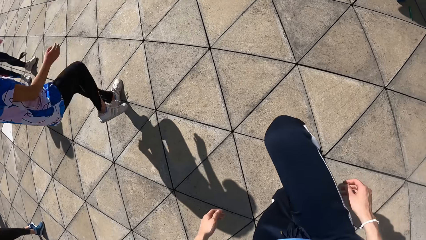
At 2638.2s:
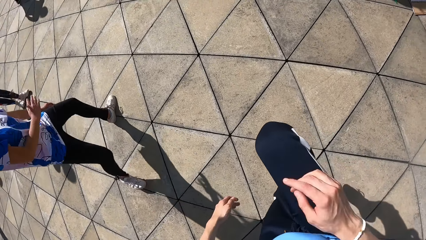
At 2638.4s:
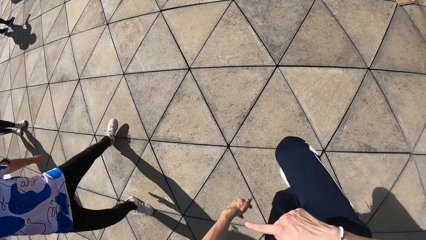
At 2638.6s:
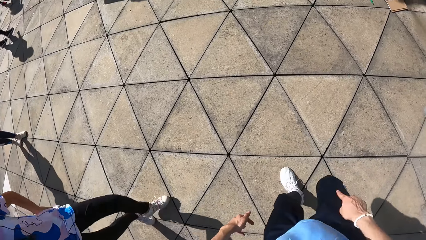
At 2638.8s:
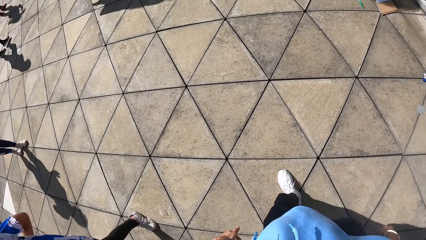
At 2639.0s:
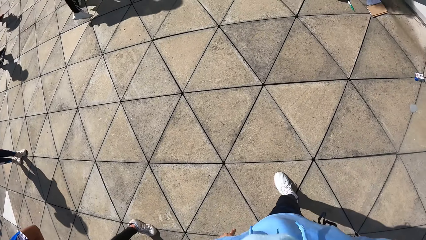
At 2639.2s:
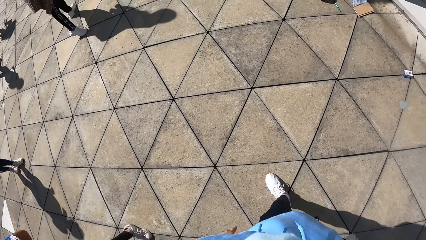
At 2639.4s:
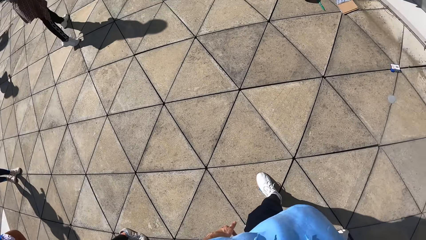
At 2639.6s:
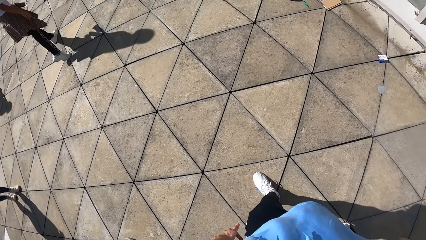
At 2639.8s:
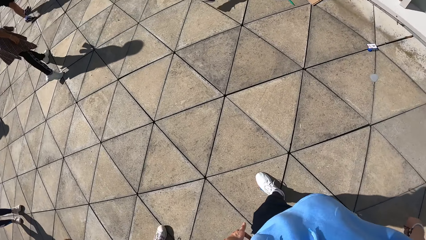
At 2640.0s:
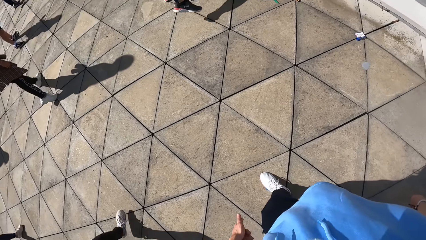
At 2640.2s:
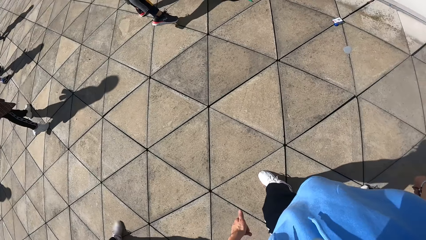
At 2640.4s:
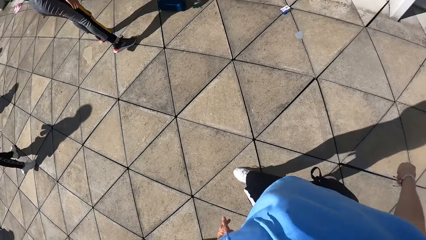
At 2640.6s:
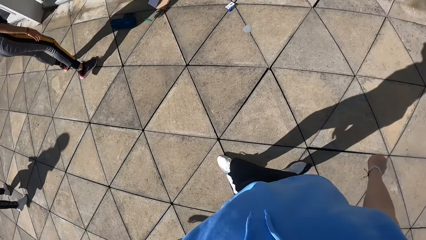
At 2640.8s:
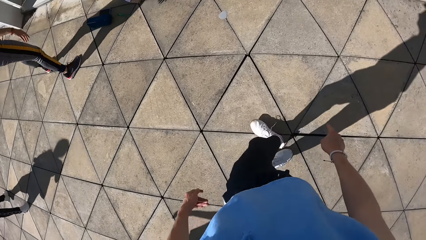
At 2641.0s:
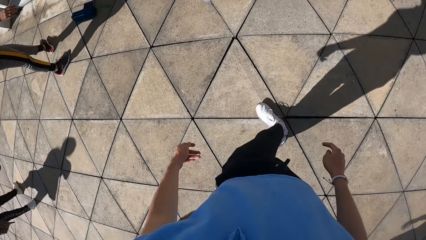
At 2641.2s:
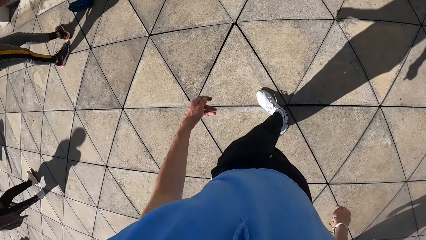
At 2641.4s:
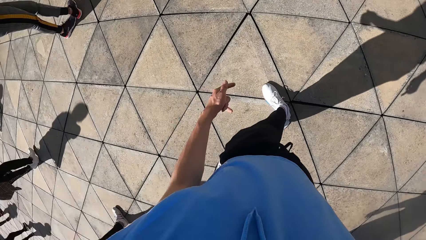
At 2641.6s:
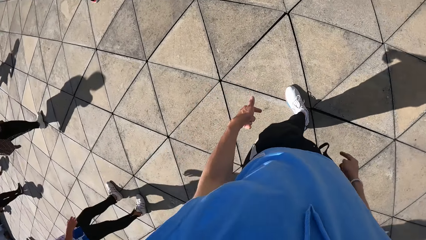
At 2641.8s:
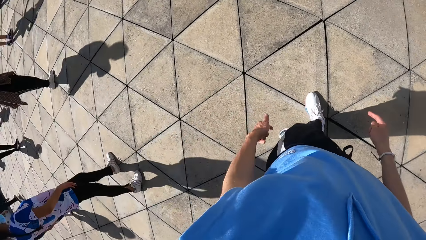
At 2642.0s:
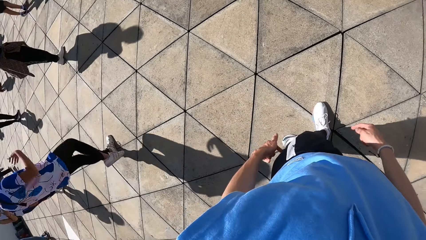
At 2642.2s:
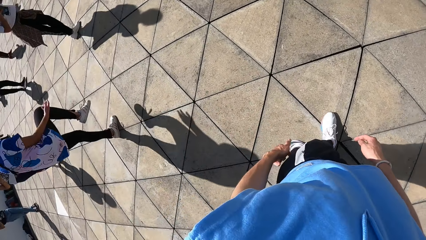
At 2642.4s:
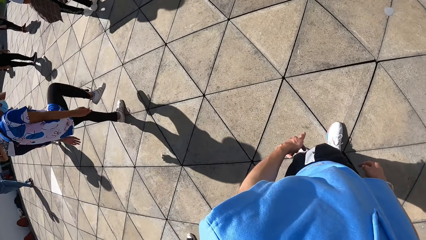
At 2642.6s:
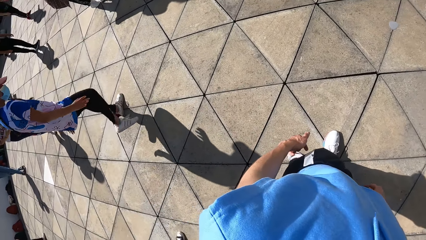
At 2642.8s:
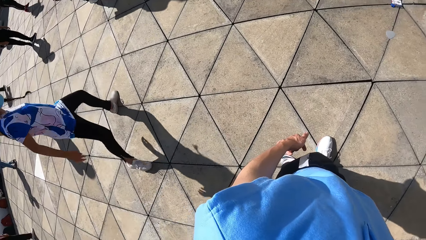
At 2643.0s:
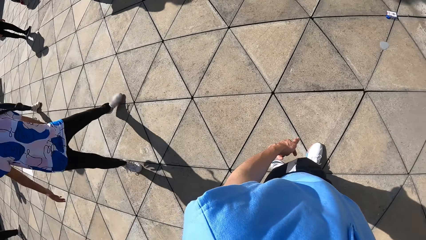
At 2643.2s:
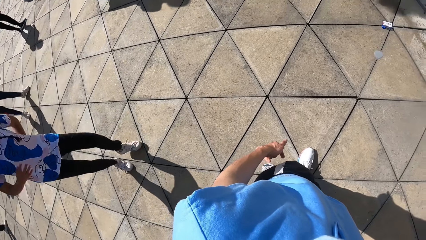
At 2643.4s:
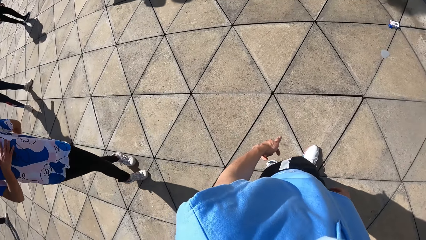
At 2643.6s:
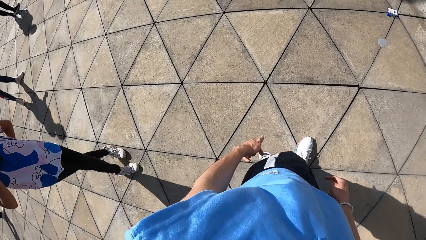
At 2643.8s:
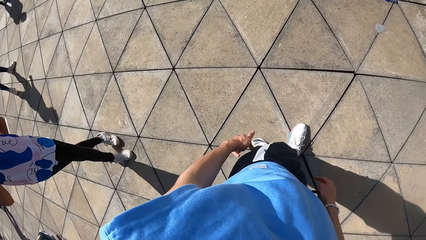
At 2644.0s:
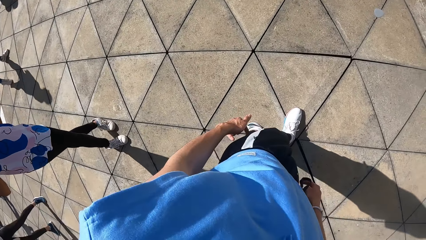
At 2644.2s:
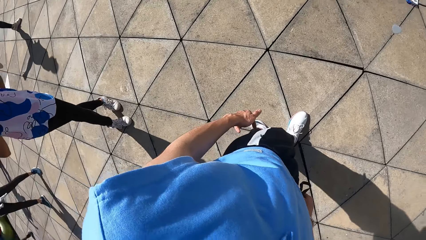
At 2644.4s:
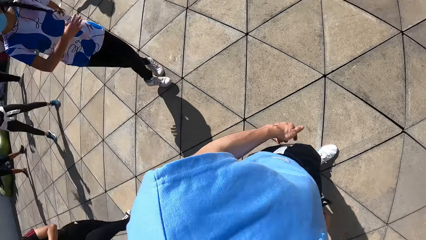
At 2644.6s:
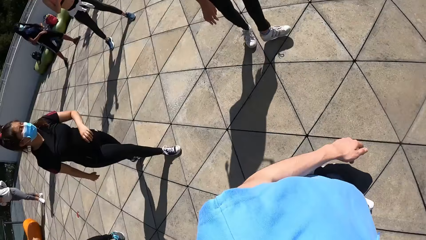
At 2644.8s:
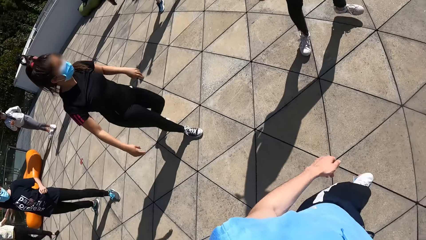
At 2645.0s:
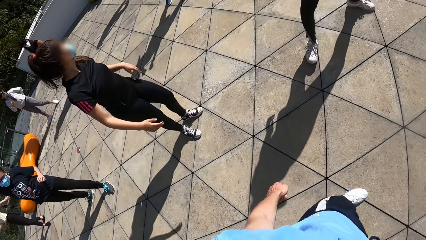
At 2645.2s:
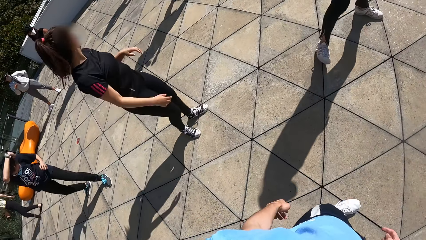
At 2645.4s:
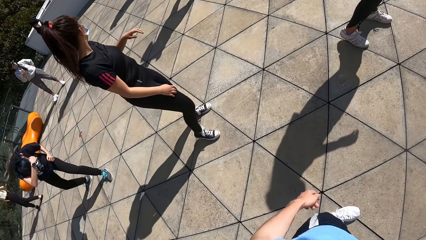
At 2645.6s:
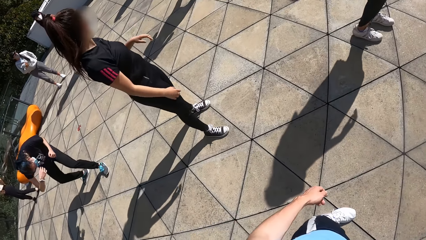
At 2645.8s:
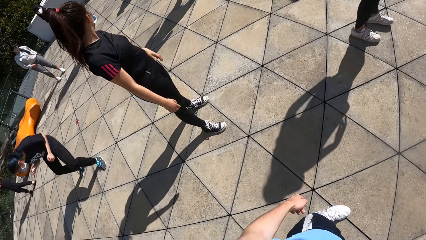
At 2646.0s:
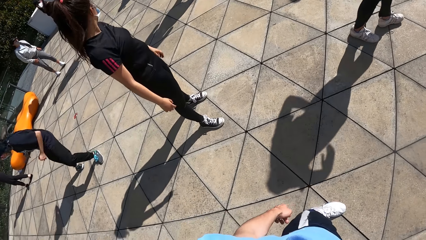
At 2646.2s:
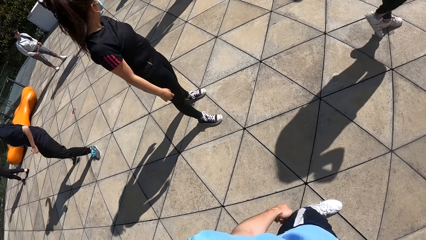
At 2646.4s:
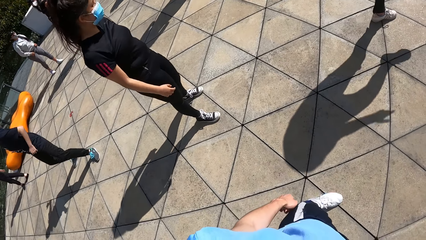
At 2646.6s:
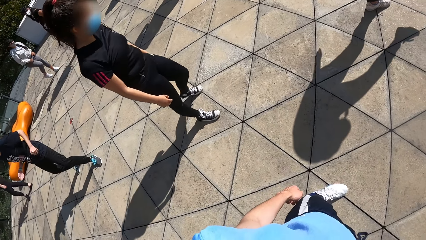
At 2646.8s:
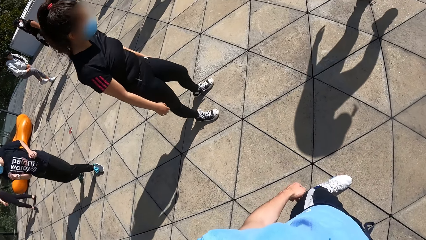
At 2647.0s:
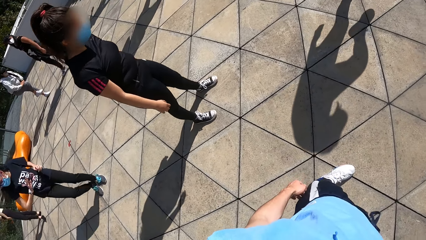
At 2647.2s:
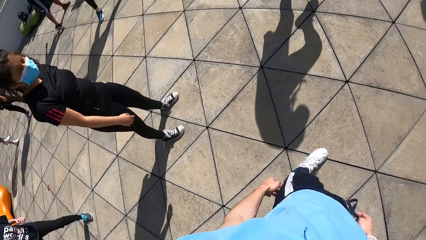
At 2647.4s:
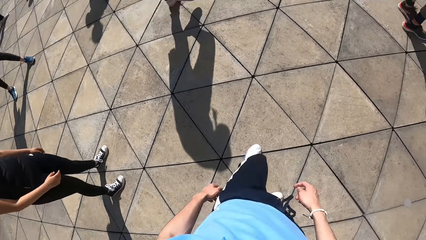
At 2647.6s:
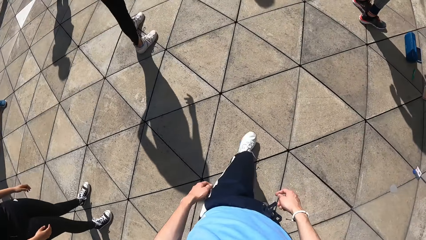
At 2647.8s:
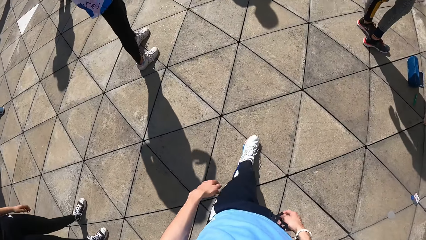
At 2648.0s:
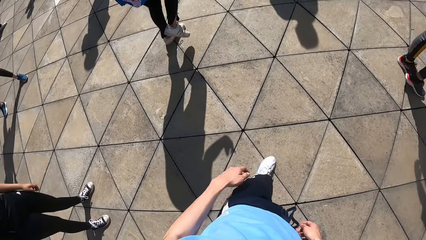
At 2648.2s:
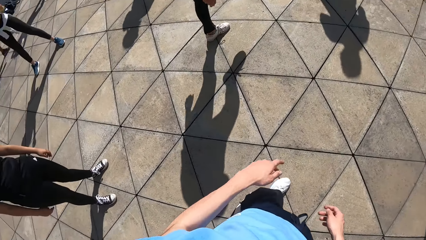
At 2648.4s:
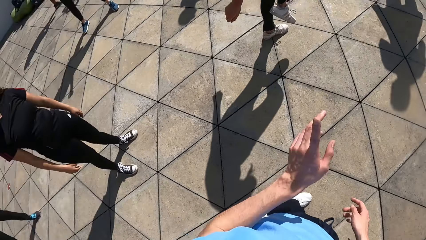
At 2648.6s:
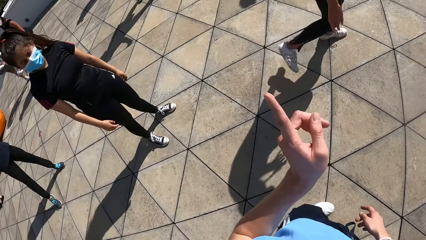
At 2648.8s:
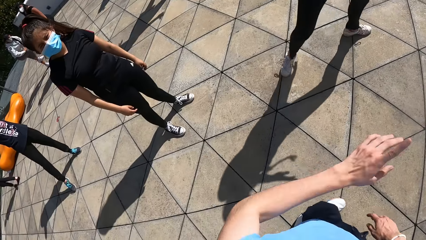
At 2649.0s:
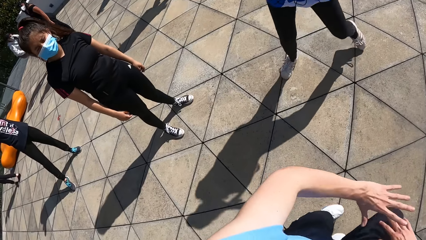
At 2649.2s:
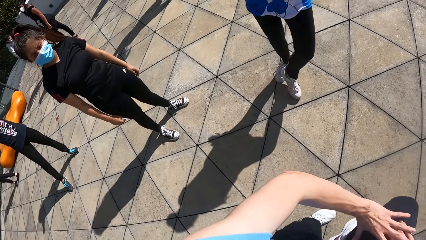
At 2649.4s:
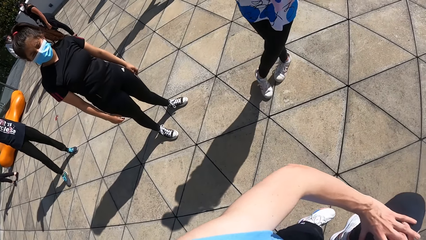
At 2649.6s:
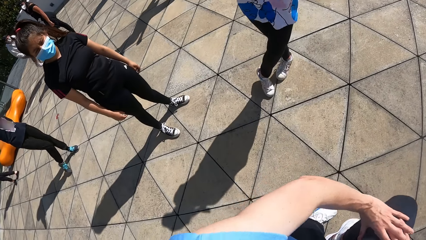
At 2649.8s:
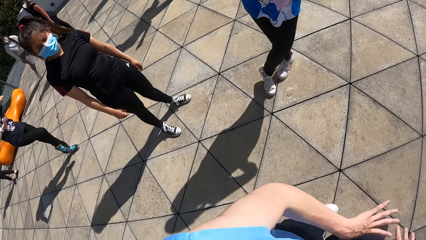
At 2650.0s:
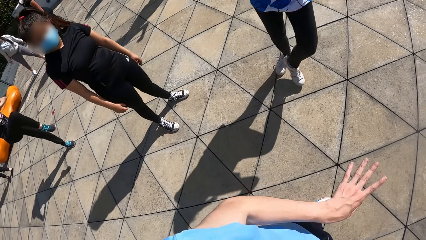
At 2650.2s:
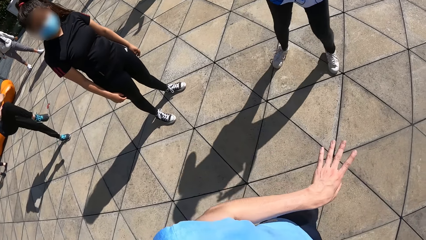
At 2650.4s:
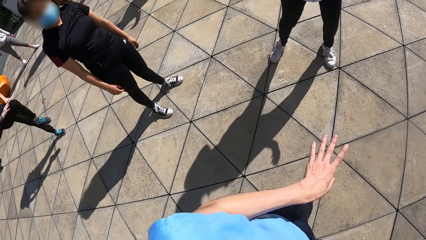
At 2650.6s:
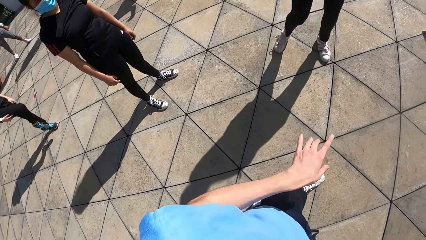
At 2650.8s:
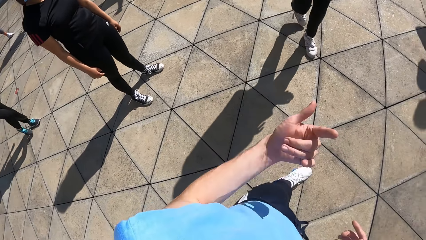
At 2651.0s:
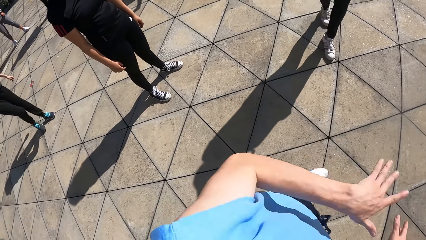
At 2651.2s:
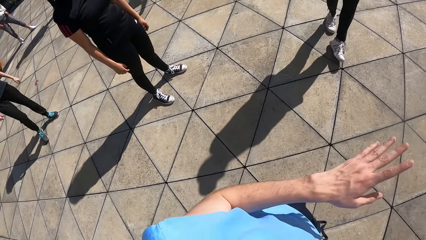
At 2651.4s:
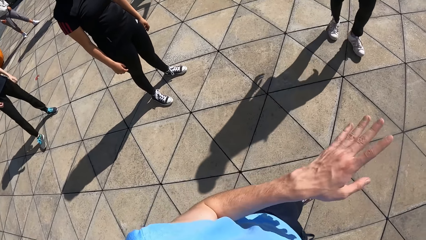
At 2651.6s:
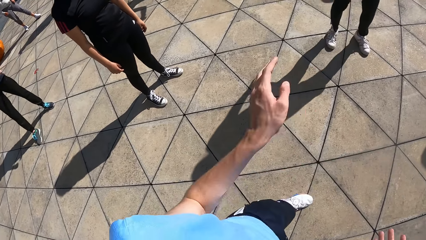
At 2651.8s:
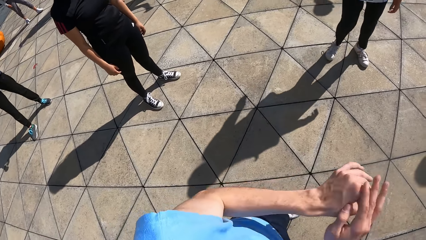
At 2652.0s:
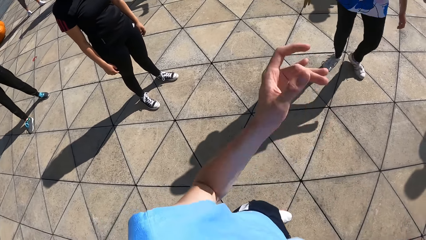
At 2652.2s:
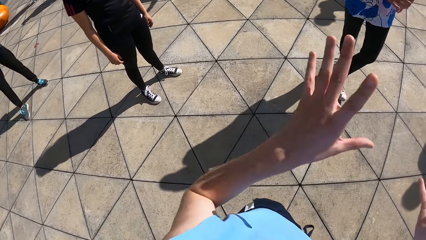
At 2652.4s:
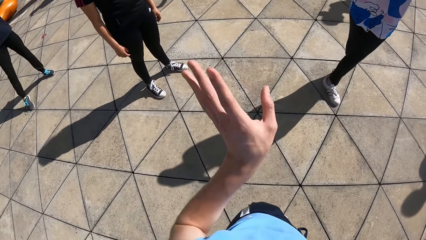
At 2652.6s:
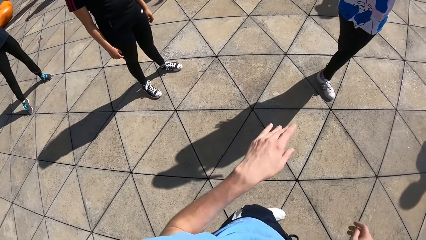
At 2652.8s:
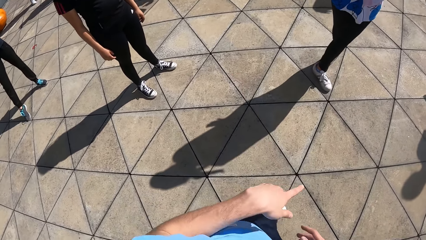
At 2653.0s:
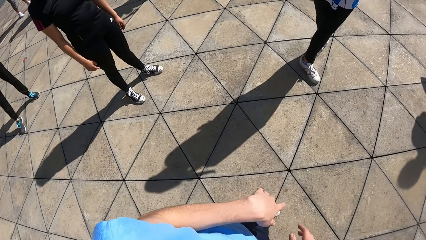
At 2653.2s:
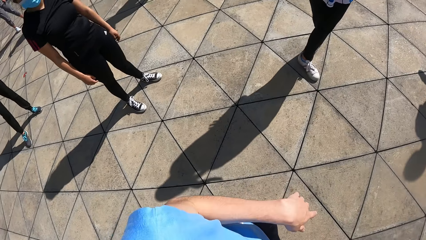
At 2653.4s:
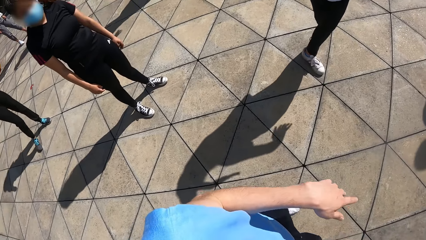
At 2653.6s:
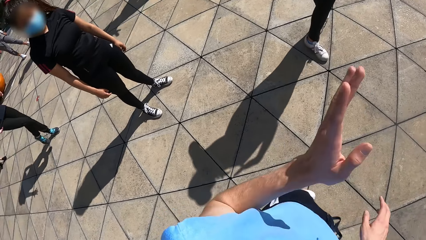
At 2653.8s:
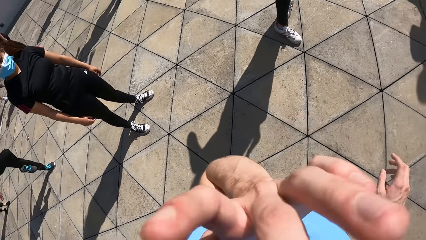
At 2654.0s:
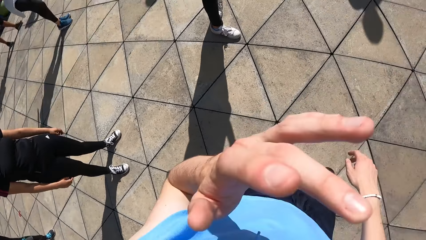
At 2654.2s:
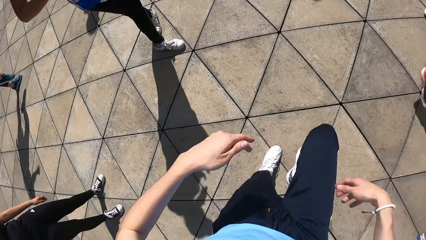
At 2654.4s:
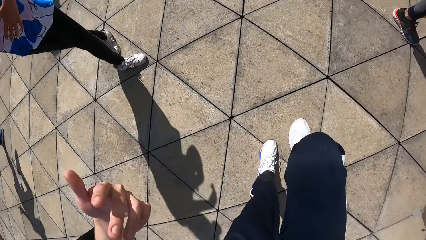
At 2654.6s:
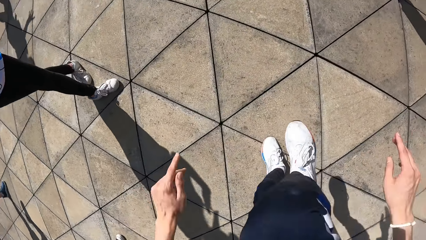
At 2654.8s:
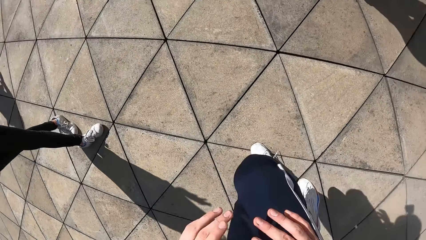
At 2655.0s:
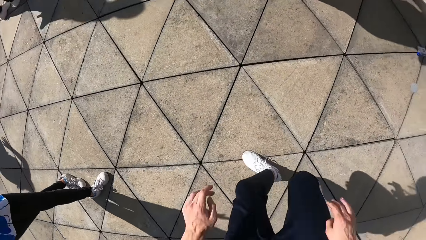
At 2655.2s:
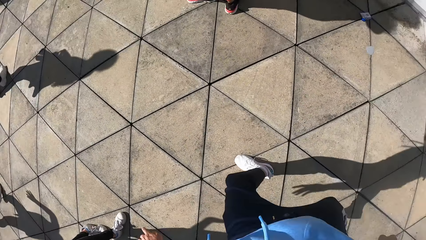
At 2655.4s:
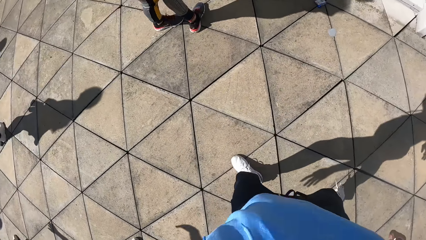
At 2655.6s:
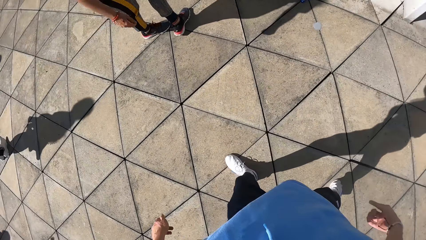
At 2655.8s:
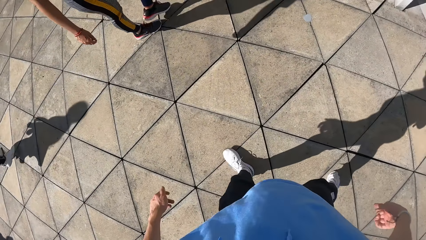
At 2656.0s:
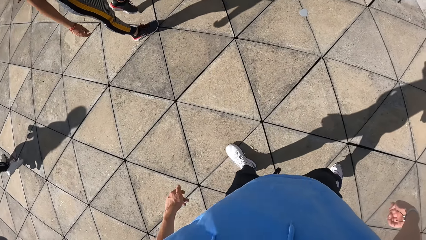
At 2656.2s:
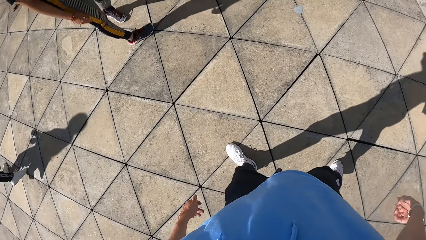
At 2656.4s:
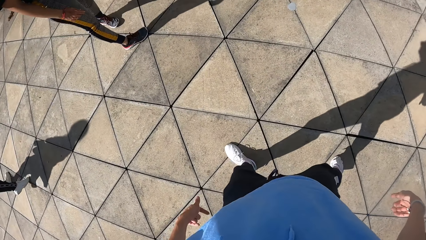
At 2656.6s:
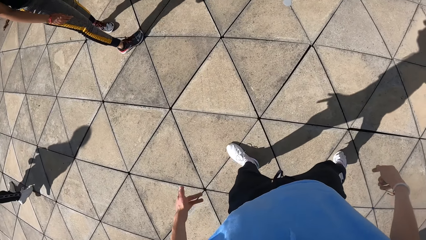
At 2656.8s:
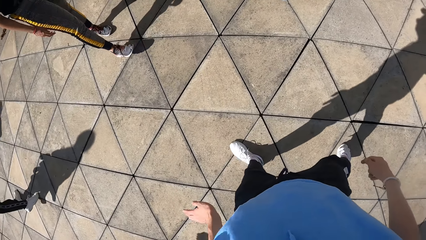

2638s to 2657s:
A woman raises her right leg from the floor. The camera wearer raises his right leg from the floor. The woman drops her right leg on the floor and crosses both legs on the floor. Another woman crosses both legs on the floor. The camera wearer crosses both legs on the floor. The first woman raises her right leg from the floor, drops her right leg on the floor, places her right hand on her chest, and crosses both legs on the floor. The camera wearer turns towards a third woman. A fourth woman moves her right hand over her head. The first woman raises her right leg from the floor, drops her right leg on the floor, raises her right leg from the floor, and drops her right leg on the floor. The camera wearer places both hands on his right lap and raises his right leg from the floor. The first woman crosses both legs on the floor. The fourth woman raises her right leg from the floor and drops her right leg on the floor. The camera wearer demonstrates to a group of people with his left hand. The first woman crosses both legs on the floor. The camera wearer raises his right leg from the floor and drops his right leg on the floor.
